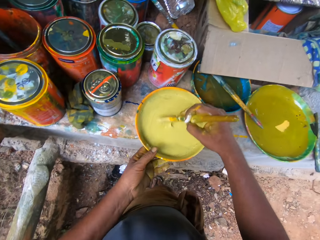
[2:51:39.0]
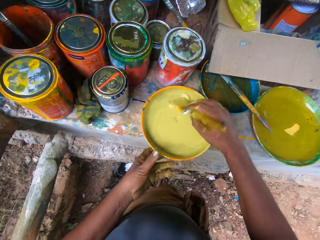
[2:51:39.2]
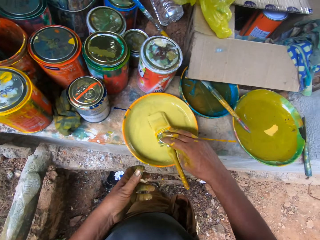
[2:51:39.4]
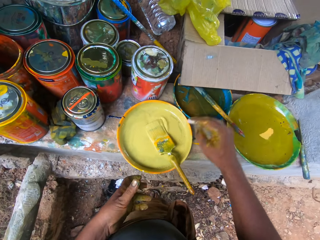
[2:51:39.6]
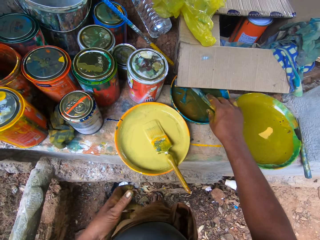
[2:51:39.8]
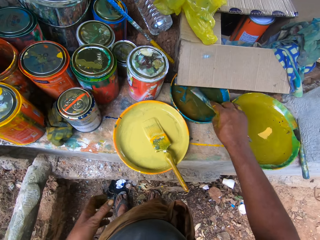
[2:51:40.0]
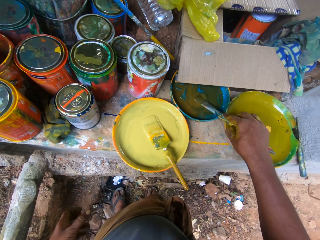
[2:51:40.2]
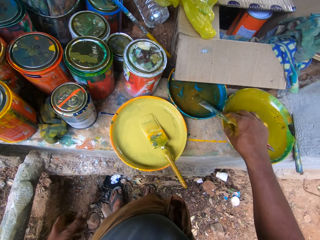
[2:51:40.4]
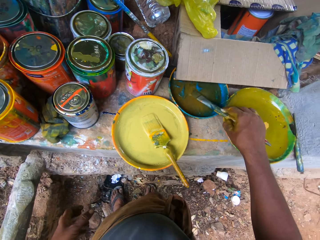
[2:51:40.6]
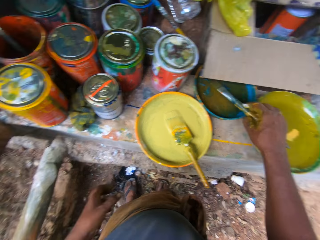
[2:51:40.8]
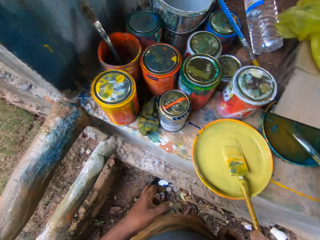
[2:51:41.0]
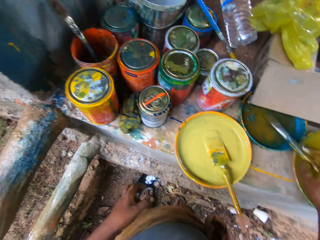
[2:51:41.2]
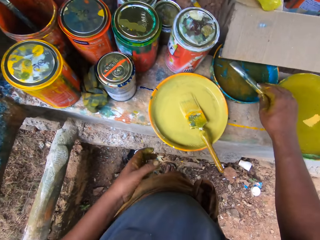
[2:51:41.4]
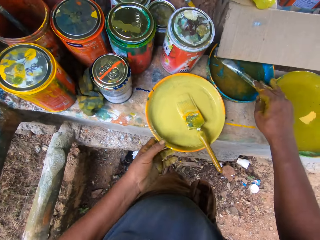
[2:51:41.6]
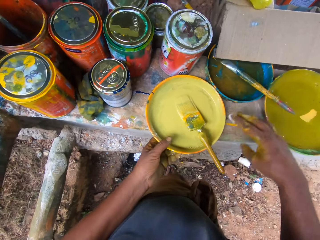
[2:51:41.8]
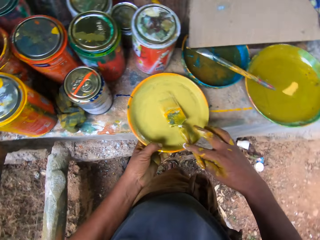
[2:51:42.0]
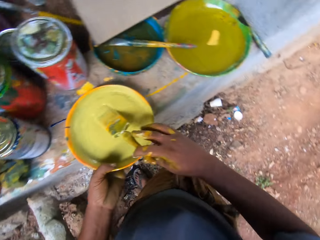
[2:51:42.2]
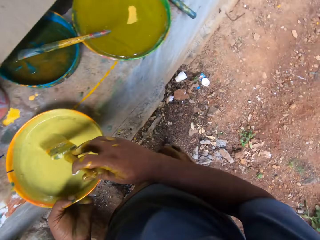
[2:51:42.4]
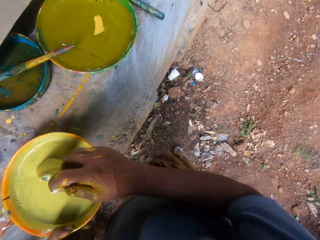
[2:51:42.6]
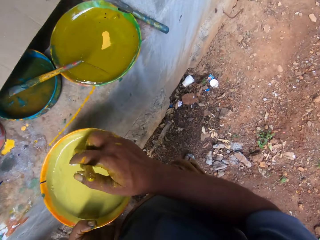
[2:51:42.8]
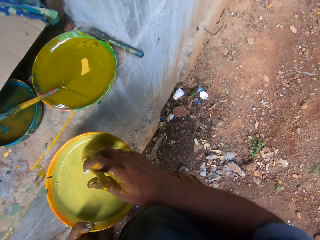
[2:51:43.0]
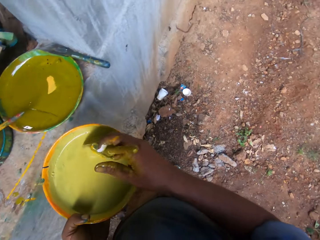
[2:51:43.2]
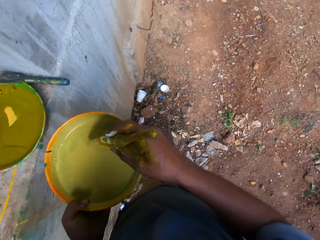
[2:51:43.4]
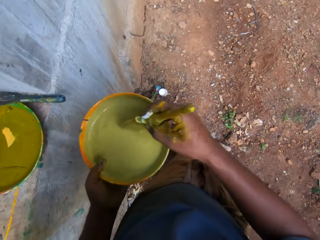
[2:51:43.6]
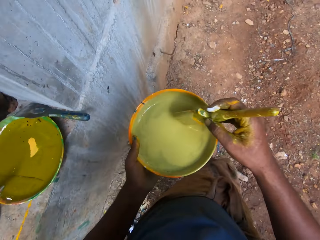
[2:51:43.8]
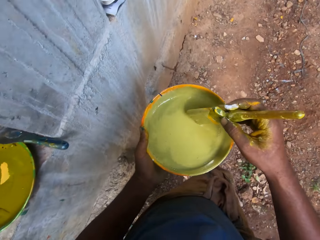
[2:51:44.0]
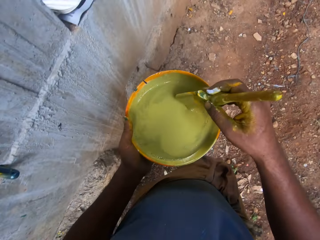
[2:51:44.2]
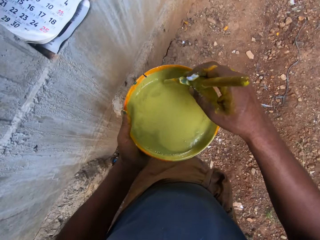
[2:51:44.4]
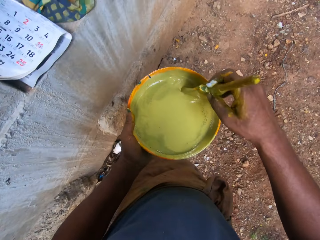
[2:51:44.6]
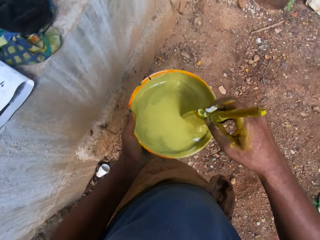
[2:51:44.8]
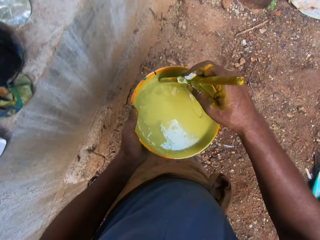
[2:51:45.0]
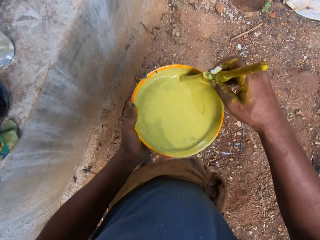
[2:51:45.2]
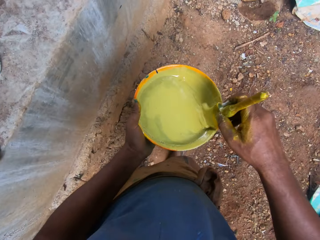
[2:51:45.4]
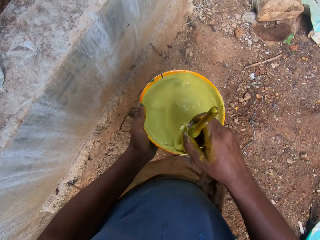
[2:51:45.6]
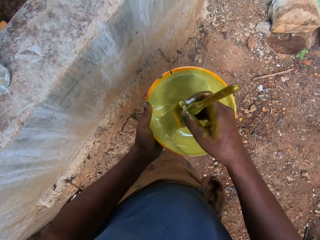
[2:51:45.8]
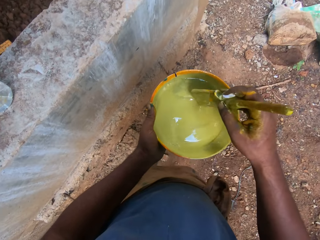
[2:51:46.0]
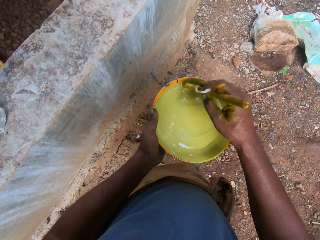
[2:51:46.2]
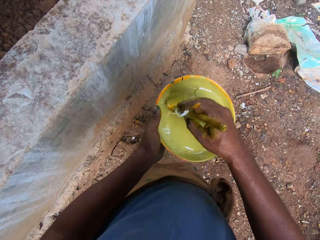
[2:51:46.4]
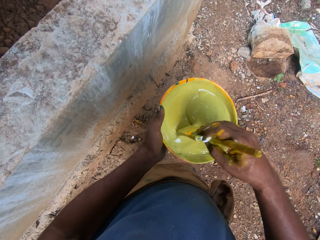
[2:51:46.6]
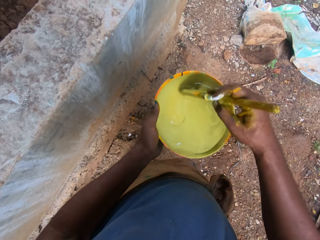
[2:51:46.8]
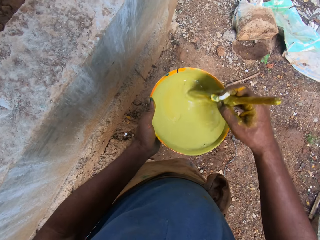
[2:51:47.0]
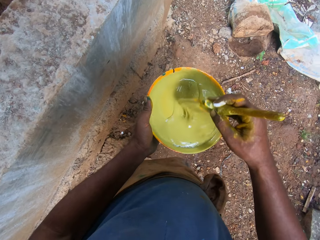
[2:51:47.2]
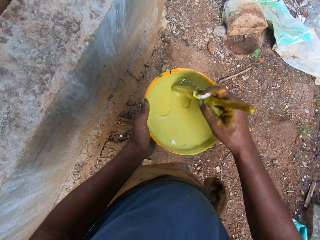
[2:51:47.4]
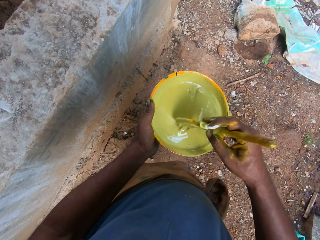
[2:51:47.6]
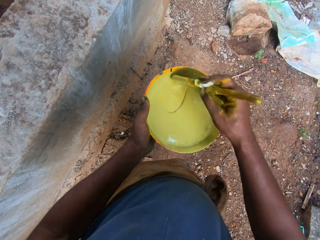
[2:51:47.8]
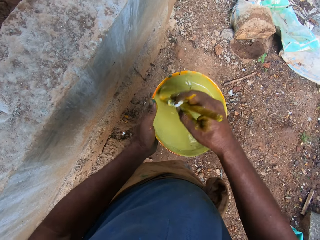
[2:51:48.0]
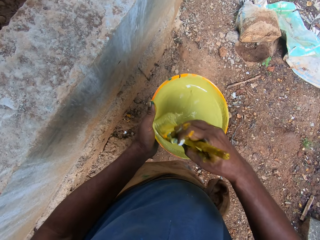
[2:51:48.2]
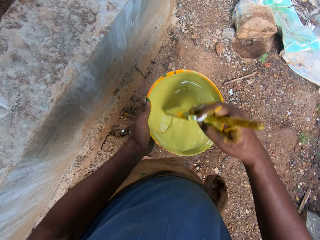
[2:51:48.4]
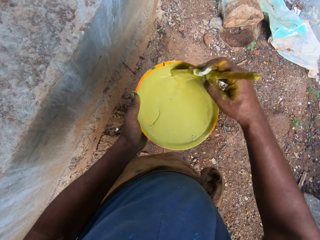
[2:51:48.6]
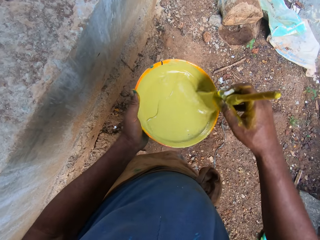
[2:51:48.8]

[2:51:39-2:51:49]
The camera wearer stirs paint with a paint brush. They put a hand on a paint tray. They carry another paint brush. They move the paint brush on the paint tray. They pick up the paint tray with a hand. They hold the paint brush with a hand. They carry the paint container. They stir the paint with the paint brush.

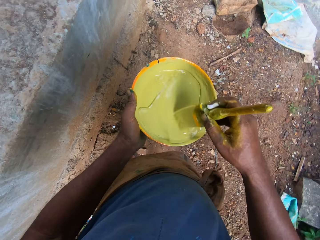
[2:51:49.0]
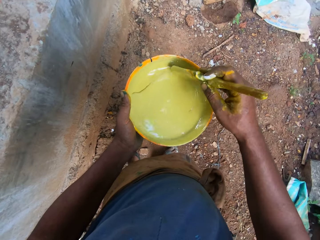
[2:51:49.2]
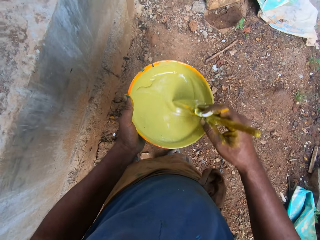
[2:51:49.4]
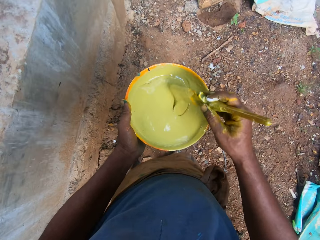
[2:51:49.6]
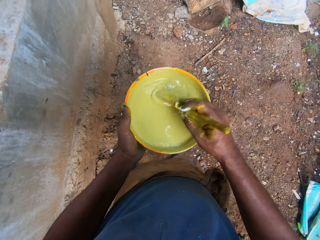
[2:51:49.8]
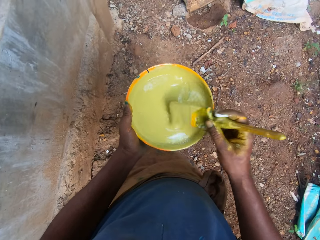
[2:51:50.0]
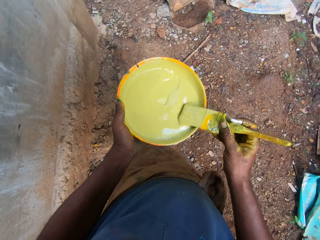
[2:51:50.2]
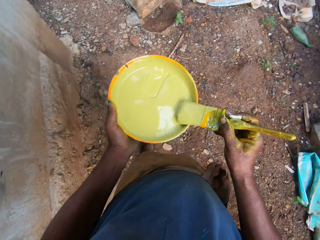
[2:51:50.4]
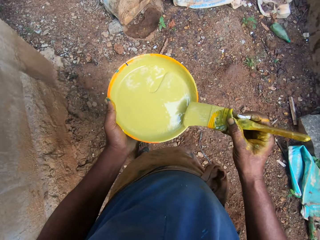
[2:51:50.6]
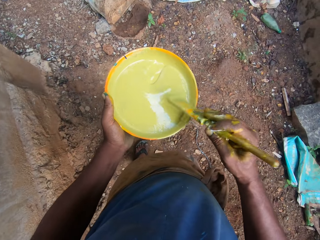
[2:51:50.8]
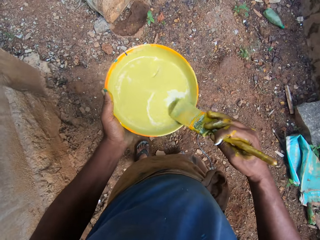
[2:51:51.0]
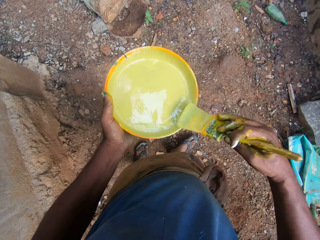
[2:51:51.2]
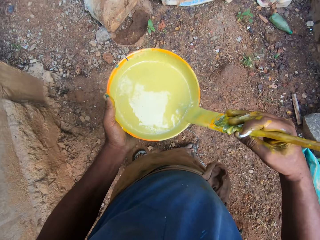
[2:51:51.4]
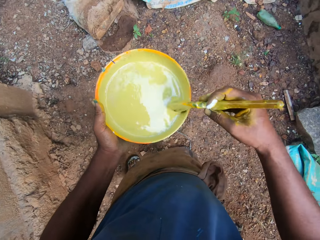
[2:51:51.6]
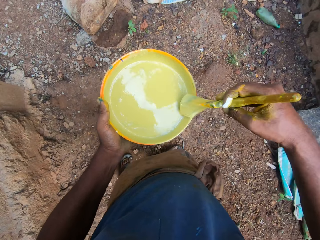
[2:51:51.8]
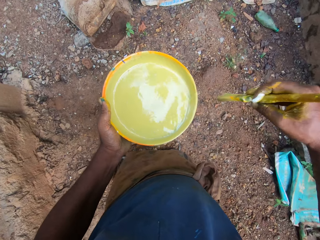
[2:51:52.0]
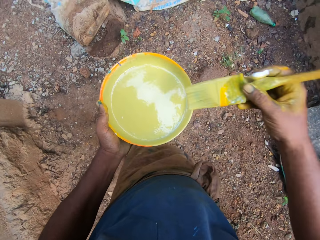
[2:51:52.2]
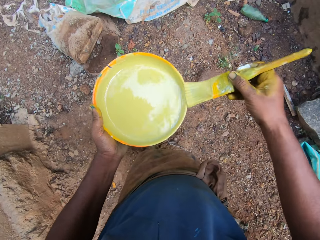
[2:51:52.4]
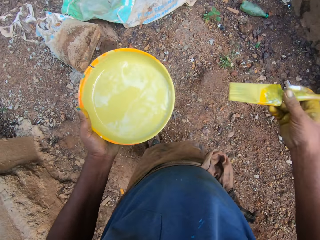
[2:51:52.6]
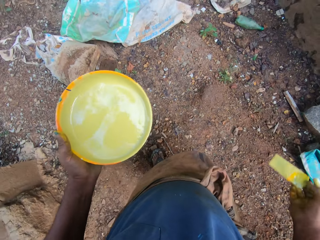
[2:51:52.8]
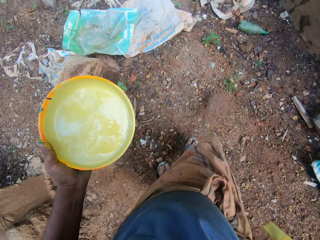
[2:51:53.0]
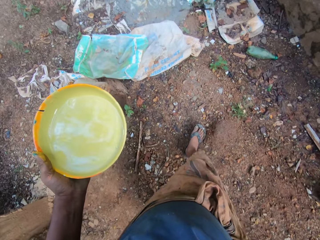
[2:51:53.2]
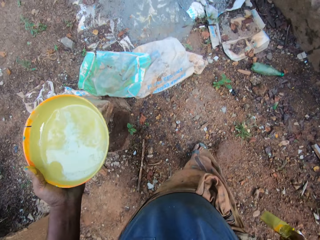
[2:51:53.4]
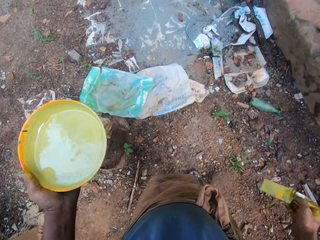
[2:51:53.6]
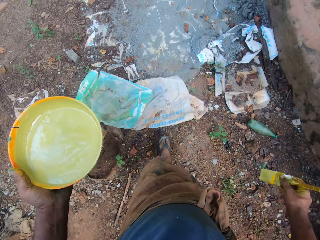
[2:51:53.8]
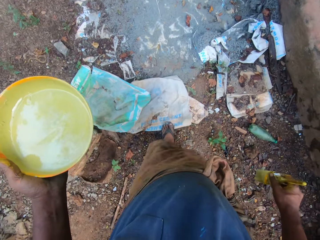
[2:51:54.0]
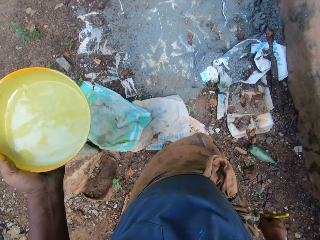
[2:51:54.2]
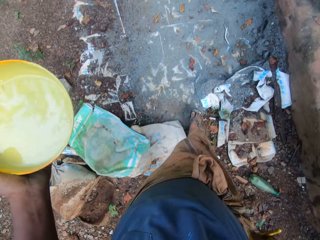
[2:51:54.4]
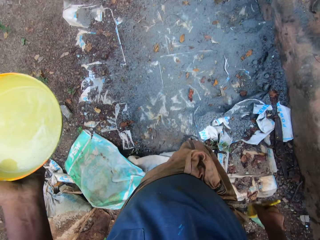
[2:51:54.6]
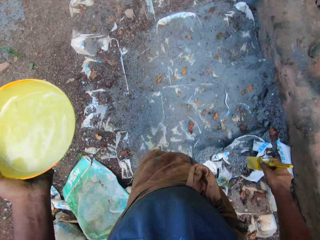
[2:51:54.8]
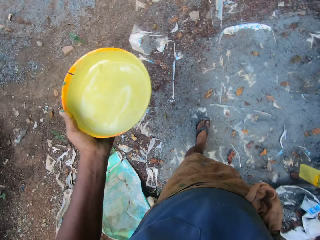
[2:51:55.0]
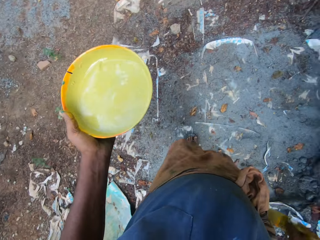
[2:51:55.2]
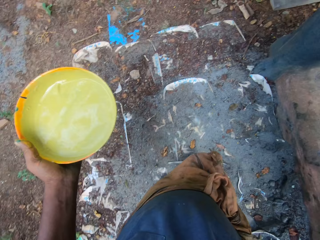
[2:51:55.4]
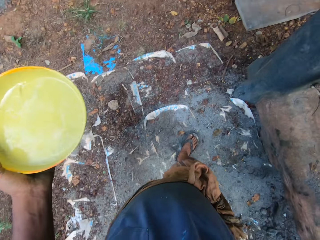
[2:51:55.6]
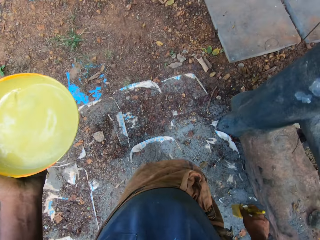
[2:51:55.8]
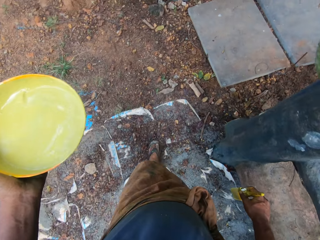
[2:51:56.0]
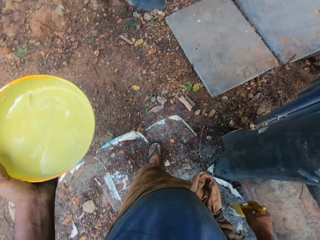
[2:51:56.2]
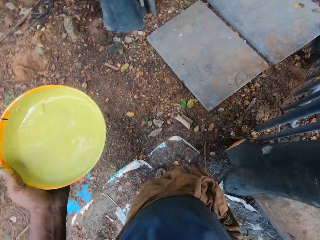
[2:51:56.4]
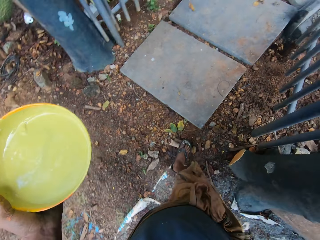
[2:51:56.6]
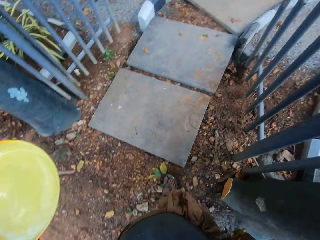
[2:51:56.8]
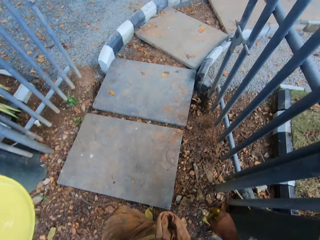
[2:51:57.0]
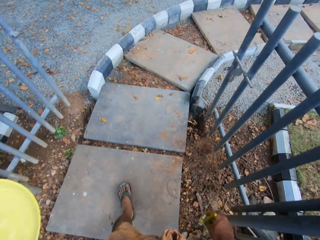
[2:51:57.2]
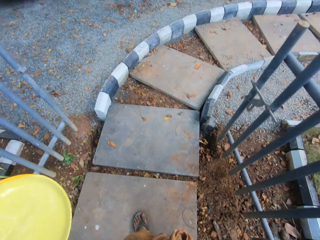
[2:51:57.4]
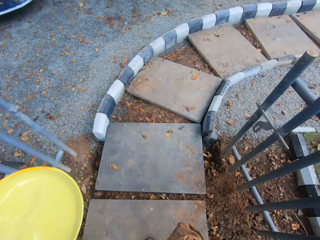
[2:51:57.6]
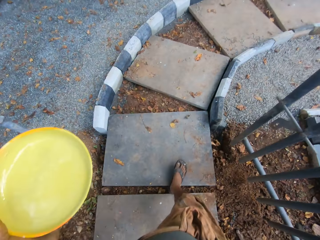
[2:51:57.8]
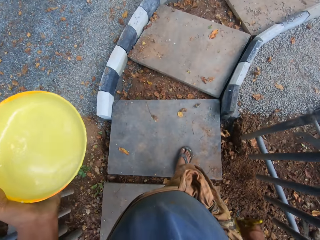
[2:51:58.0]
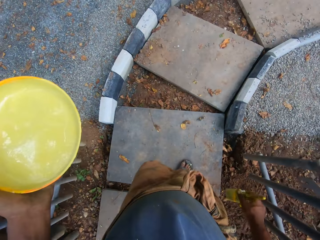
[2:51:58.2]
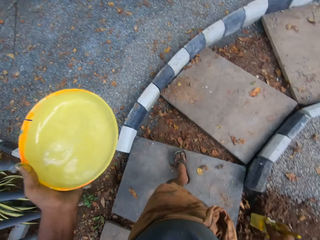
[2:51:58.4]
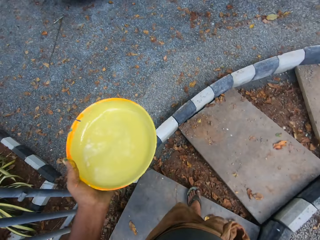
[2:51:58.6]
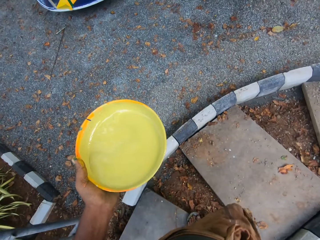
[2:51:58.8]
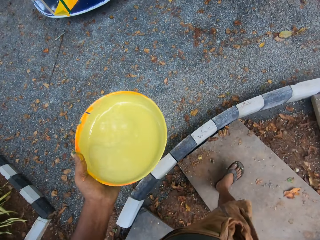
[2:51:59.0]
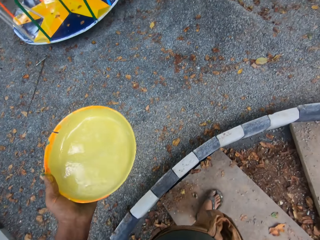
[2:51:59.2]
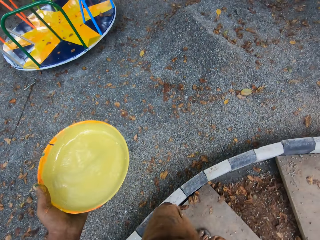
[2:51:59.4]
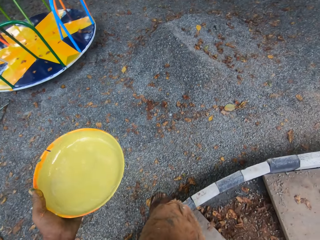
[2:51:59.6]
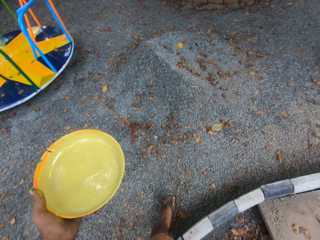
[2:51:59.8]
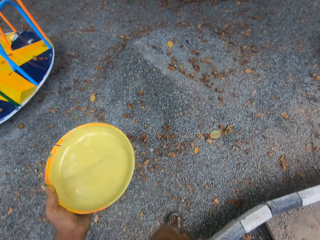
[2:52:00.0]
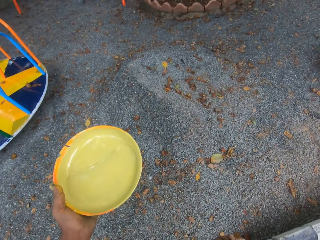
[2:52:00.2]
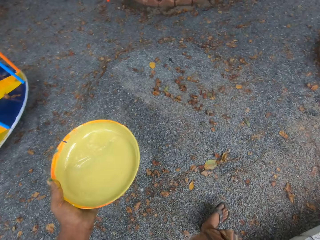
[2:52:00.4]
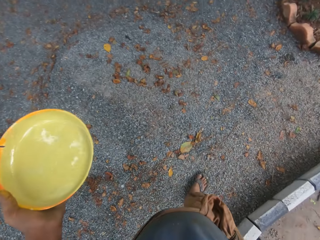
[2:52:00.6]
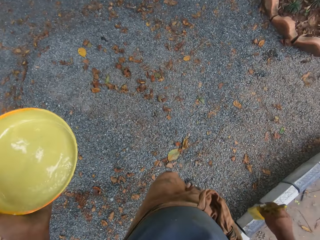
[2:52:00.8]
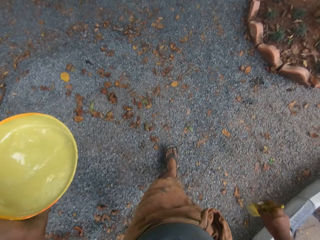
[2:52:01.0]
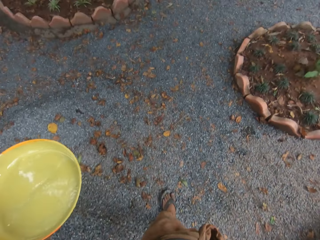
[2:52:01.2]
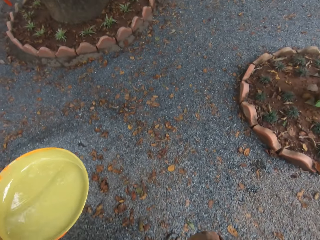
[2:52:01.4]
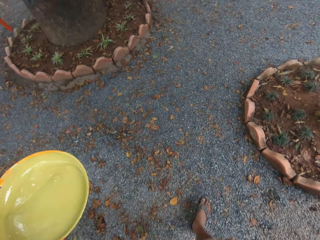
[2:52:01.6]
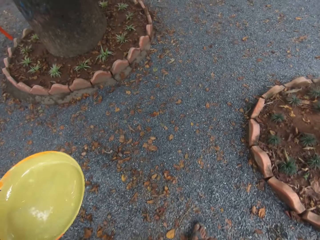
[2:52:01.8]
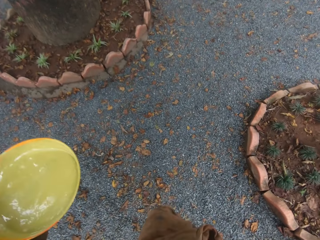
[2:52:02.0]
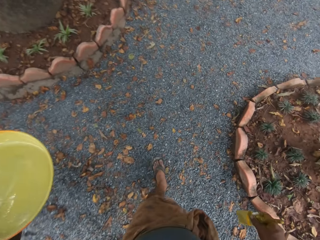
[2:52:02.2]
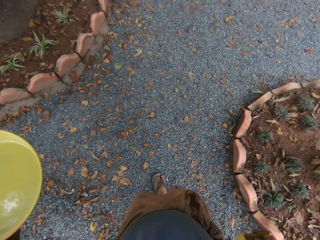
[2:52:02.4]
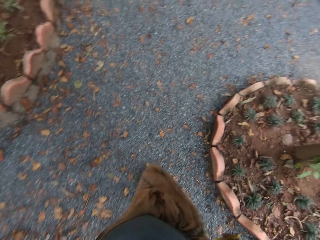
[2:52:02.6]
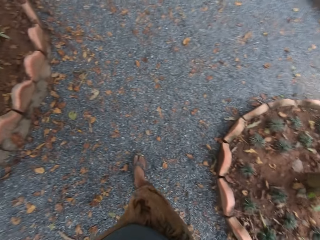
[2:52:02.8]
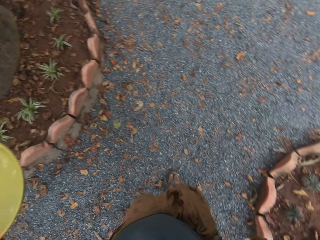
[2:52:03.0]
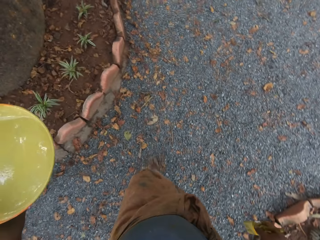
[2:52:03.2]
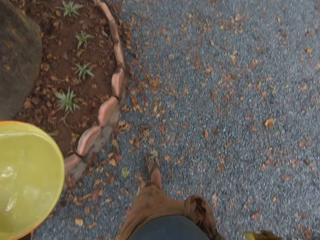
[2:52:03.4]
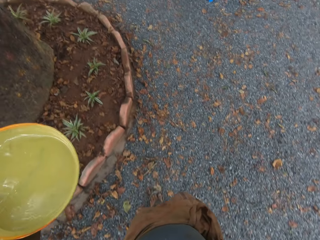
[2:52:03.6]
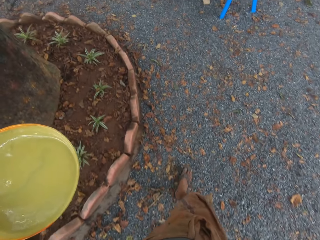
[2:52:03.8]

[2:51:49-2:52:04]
The camera wearer moves a paint brush on a paint tray. They walk around a compound.
